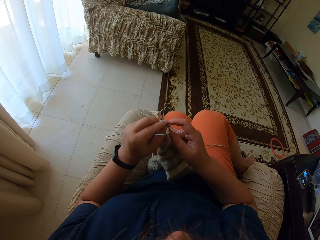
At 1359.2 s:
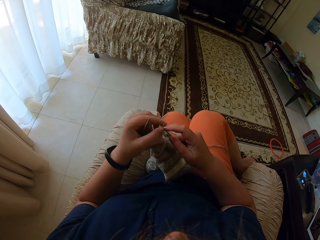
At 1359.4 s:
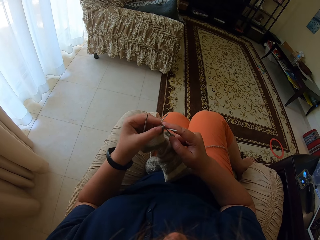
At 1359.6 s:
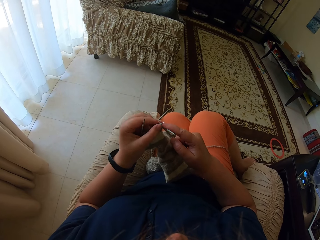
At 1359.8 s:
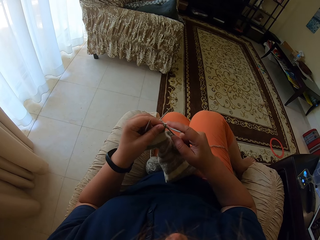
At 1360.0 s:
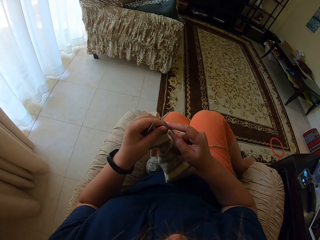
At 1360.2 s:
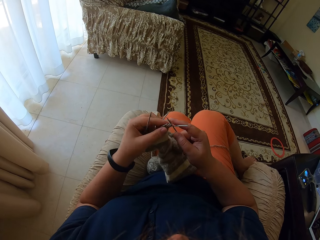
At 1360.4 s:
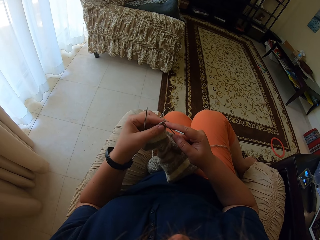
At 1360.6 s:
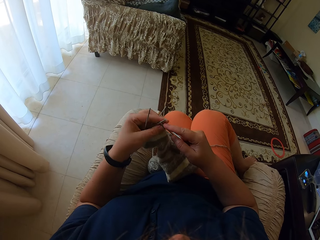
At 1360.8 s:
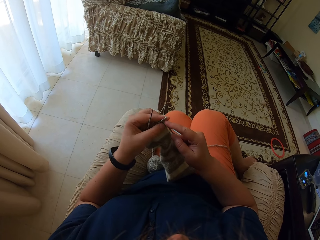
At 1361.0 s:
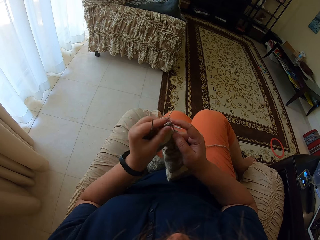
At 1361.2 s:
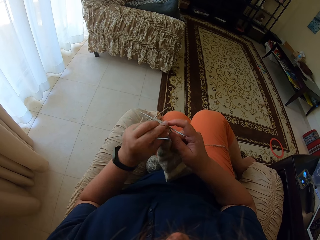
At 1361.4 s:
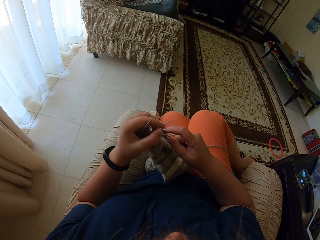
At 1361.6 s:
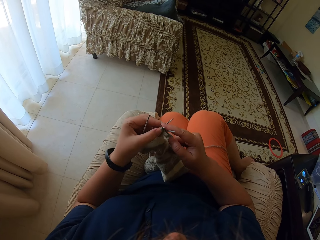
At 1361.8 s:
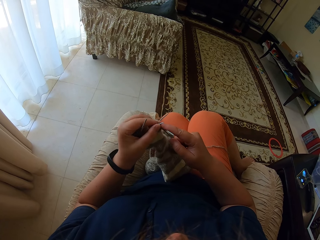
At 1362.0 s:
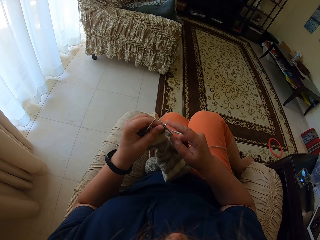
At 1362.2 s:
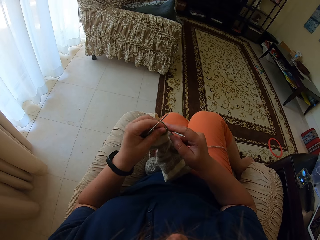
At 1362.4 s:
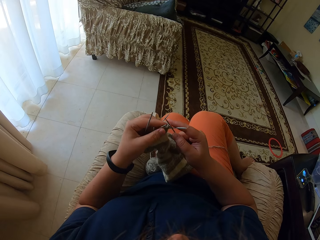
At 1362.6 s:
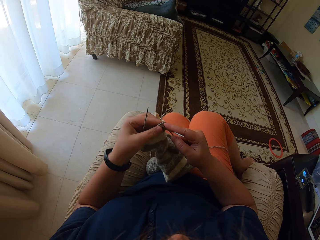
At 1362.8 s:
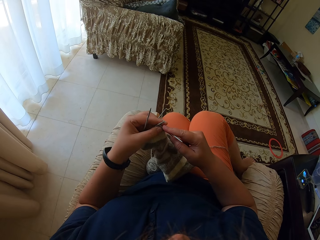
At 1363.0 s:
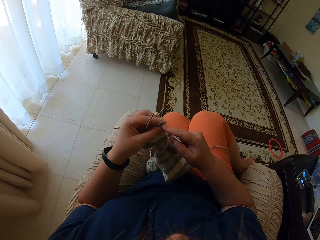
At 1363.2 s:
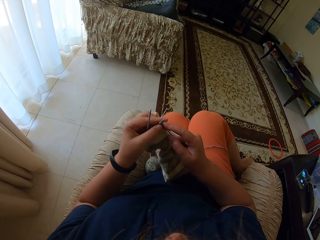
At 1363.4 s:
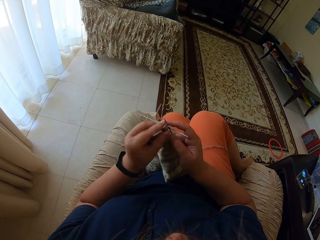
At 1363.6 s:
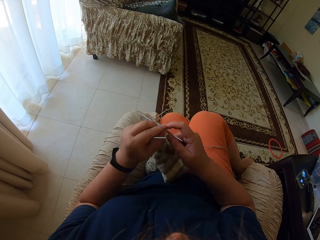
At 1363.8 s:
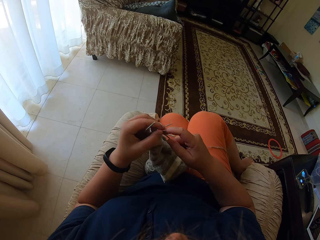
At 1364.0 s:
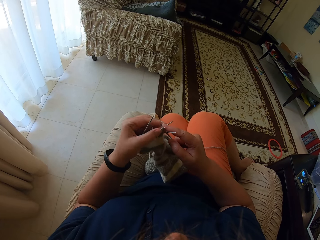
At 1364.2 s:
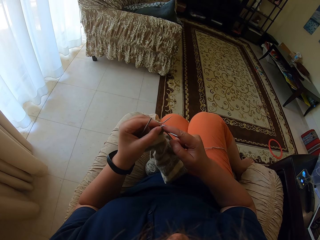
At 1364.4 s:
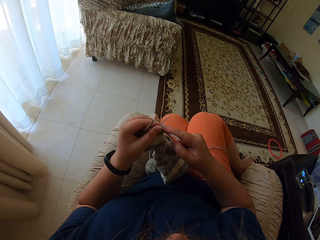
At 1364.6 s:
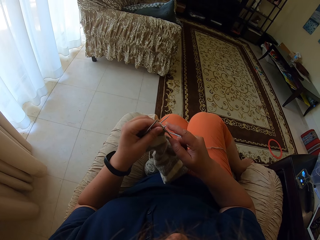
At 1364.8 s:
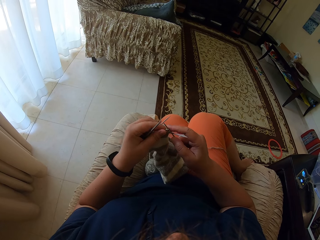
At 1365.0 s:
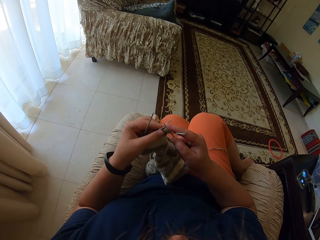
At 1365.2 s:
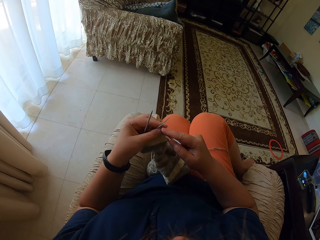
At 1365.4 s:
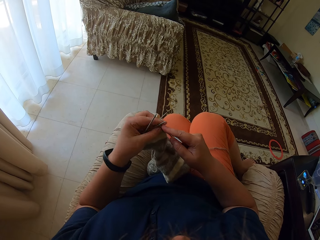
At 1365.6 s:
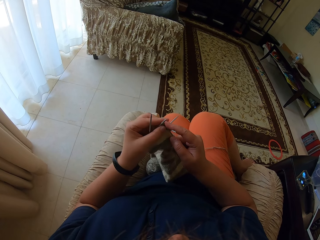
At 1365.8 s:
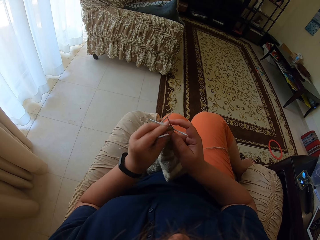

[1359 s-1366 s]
The camera wearer sews the cloth.

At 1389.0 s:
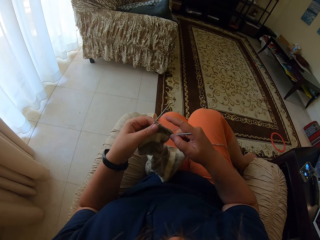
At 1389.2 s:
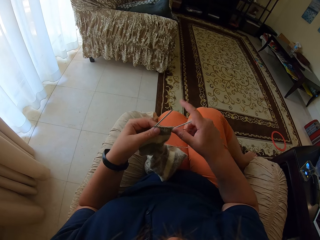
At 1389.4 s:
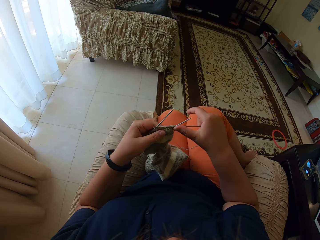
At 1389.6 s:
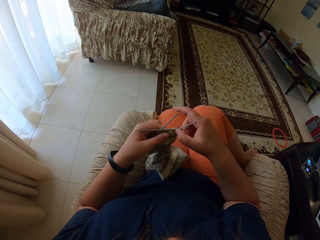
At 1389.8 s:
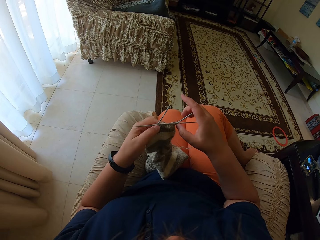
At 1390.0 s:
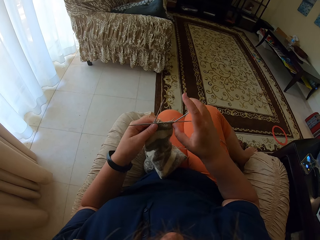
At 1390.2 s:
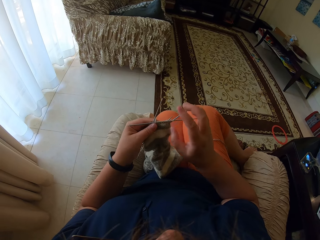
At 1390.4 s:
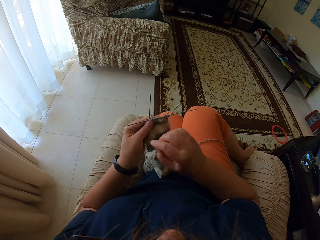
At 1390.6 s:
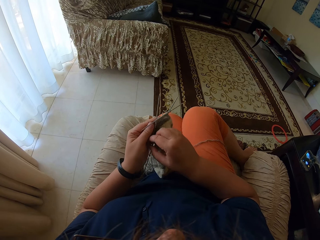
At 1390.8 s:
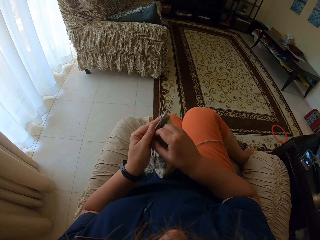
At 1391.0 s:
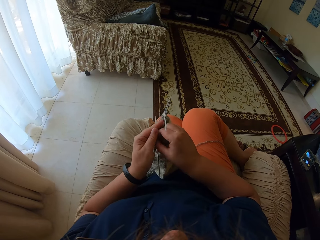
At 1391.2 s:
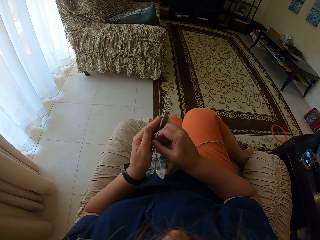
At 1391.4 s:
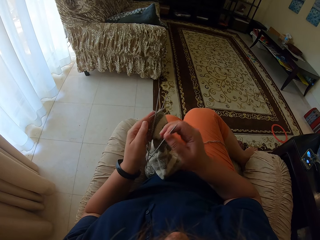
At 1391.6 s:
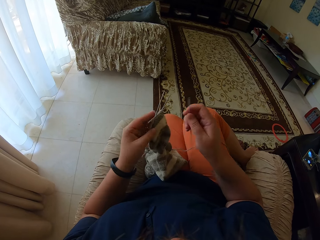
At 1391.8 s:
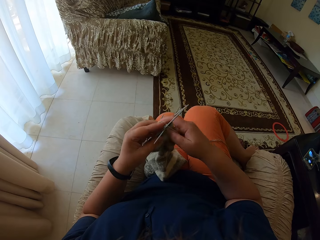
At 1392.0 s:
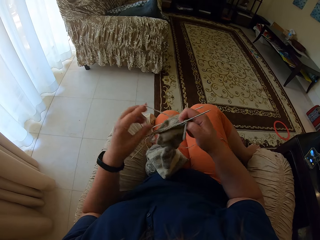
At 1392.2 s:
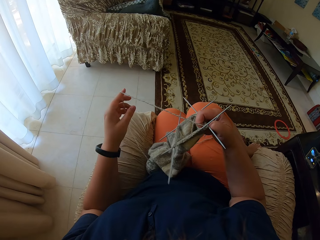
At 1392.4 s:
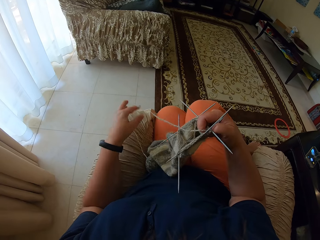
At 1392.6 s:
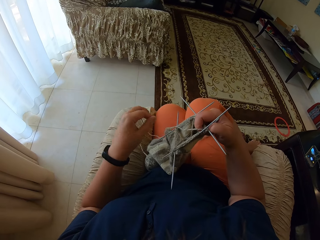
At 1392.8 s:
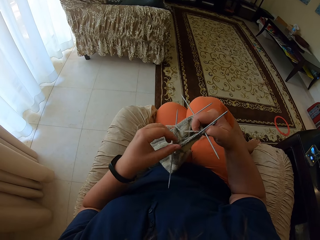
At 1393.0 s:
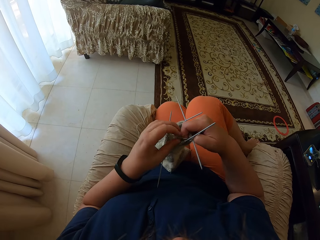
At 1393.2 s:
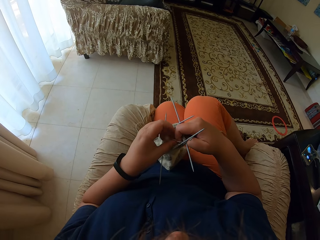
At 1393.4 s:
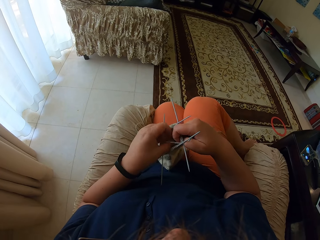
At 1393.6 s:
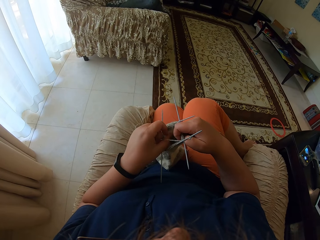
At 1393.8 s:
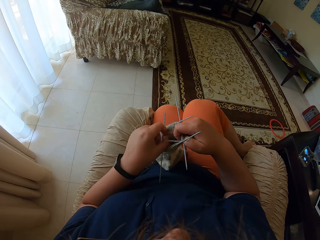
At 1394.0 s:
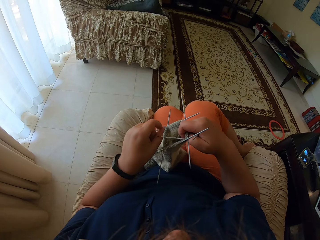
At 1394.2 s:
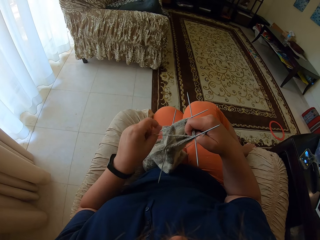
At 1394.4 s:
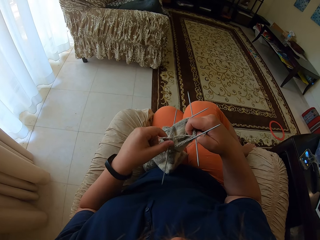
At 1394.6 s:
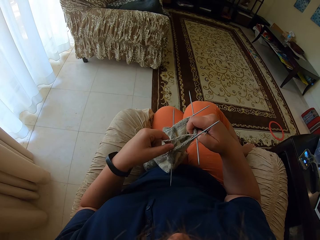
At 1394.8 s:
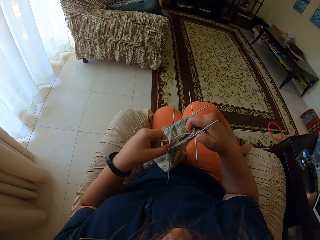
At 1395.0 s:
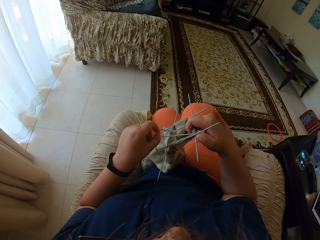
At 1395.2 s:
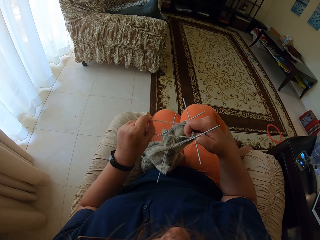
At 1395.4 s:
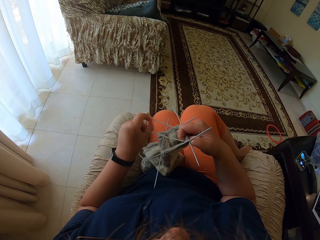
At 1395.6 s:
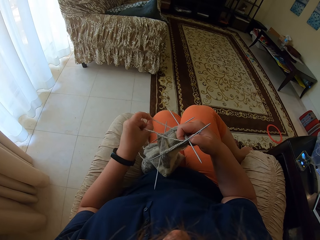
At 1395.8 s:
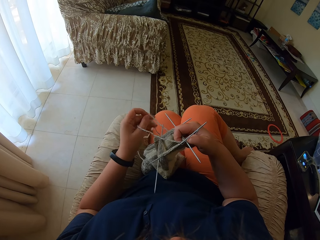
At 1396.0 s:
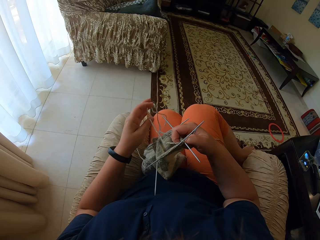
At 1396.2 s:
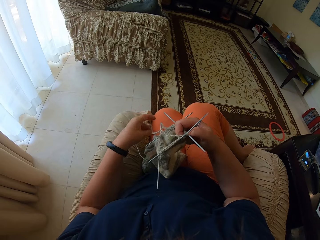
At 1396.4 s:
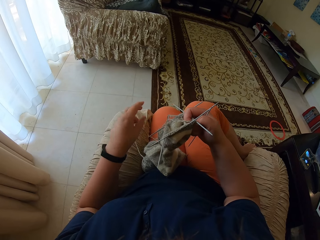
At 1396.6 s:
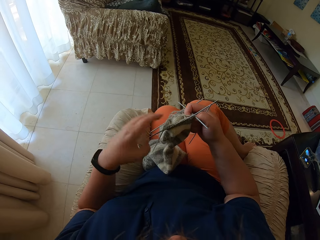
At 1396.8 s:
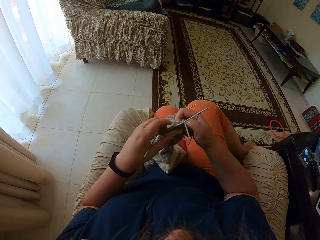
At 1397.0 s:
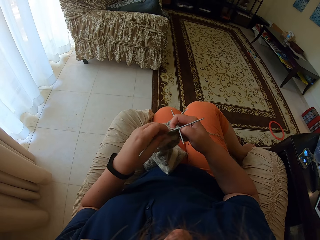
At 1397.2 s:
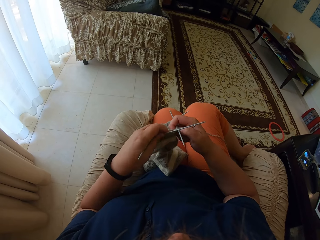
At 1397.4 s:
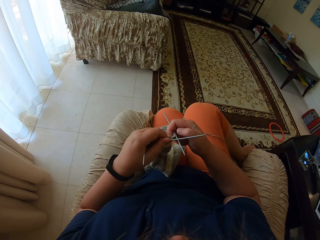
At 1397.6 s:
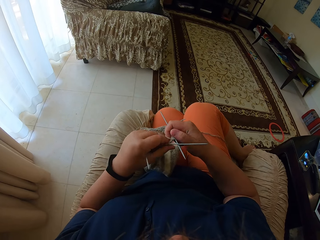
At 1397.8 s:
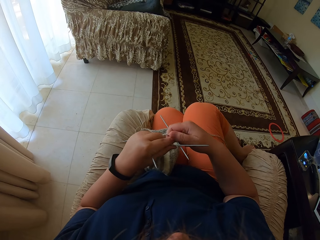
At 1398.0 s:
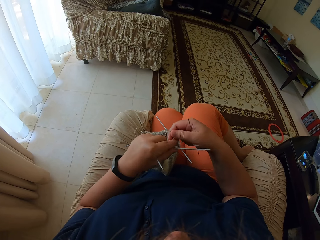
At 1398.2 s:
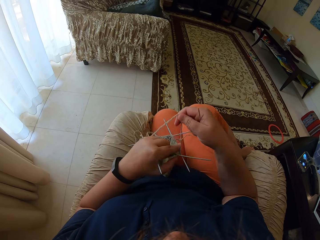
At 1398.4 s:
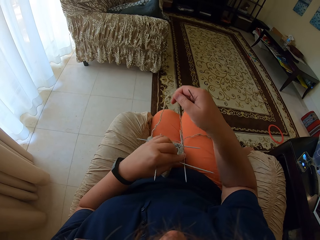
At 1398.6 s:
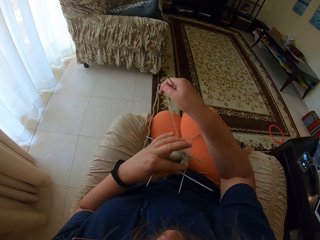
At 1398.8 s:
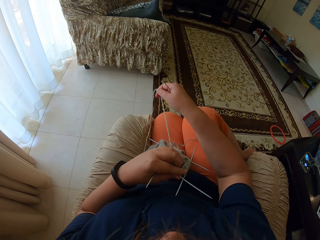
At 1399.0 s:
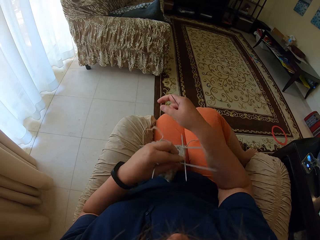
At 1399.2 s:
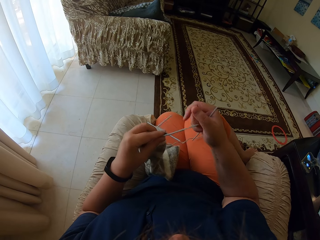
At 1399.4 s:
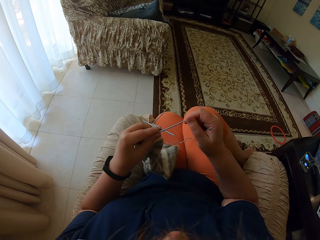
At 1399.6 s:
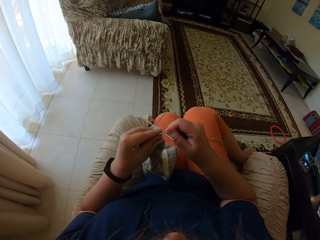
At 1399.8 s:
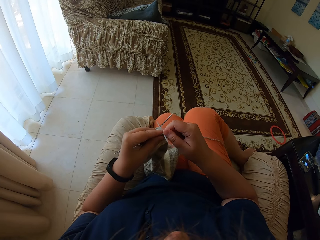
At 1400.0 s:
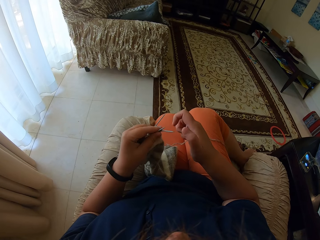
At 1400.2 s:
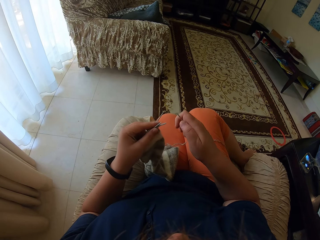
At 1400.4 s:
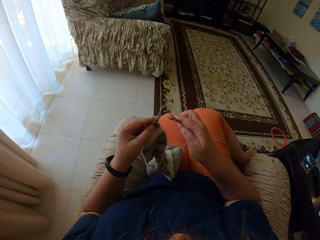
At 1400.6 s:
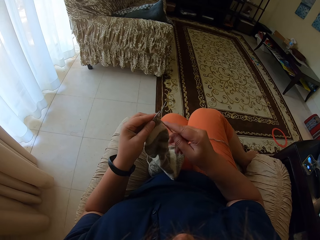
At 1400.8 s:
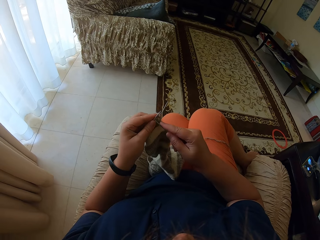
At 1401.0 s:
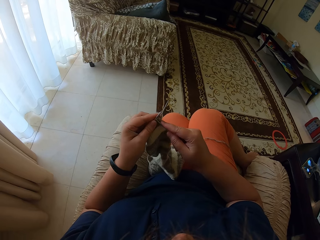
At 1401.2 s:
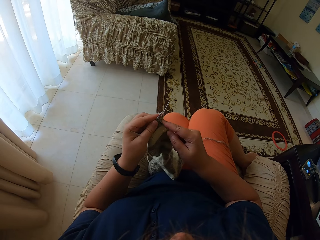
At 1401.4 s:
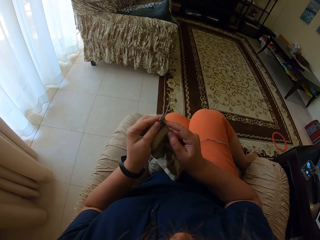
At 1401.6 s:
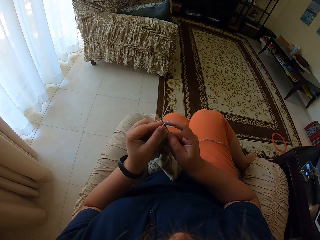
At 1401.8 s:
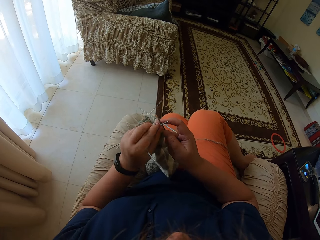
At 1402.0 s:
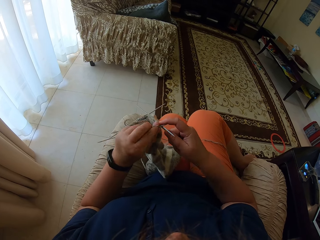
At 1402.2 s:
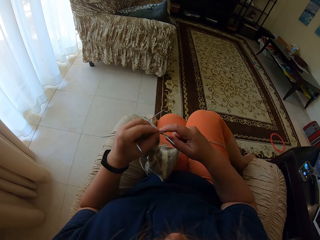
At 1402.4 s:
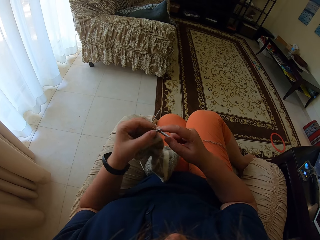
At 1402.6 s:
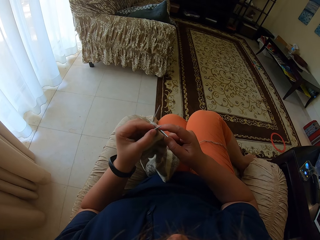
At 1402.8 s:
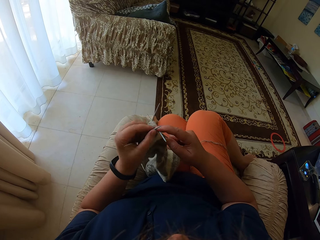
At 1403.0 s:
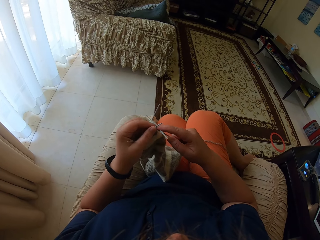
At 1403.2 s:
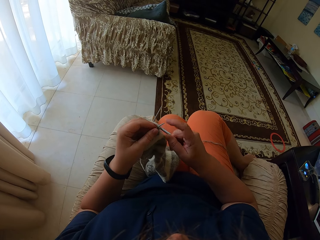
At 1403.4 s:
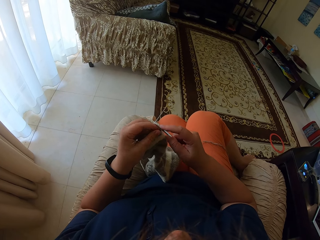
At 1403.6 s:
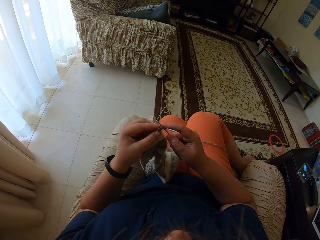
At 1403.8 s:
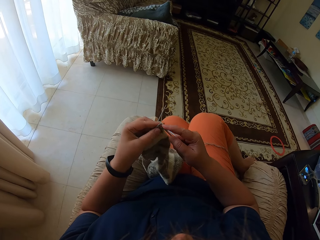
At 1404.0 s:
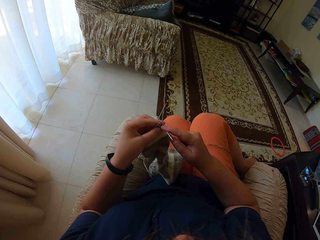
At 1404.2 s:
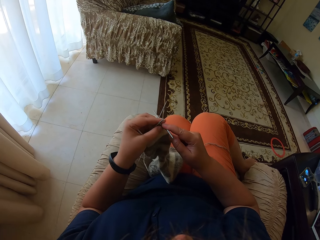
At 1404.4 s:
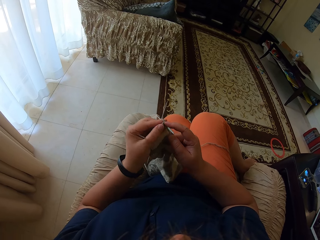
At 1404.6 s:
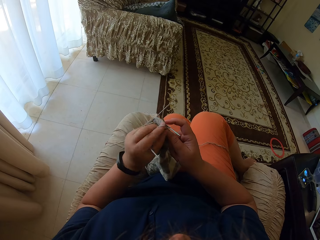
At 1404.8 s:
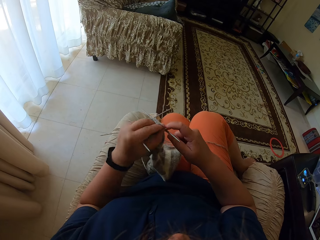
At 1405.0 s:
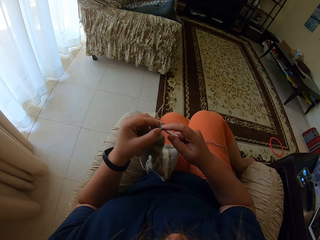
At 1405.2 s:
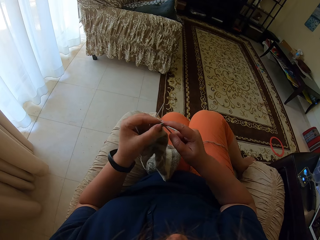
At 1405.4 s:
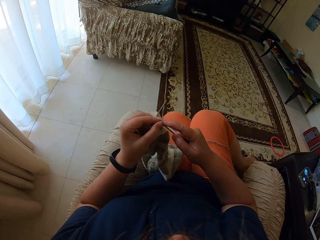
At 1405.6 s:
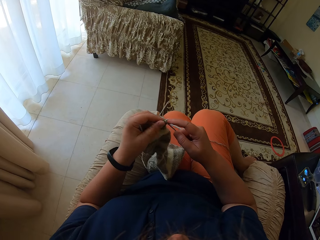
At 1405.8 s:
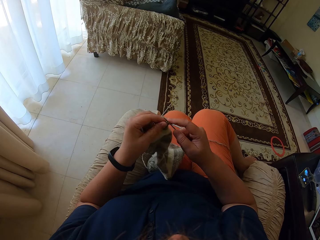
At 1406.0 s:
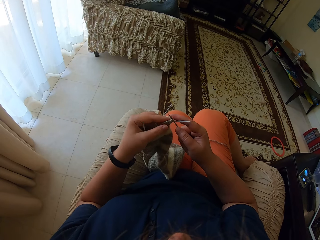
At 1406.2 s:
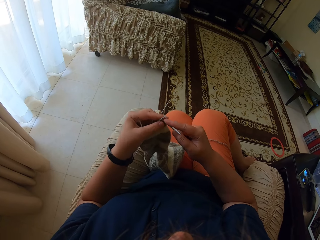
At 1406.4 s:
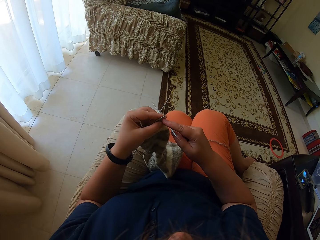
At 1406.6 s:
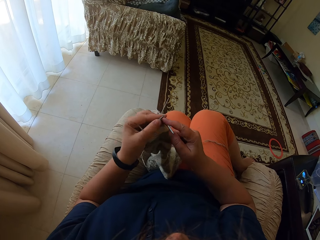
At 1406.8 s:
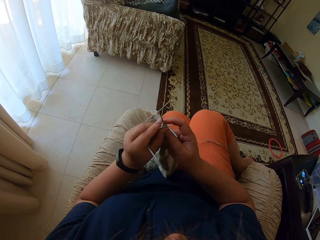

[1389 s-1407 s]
The camera wearer takes a straight needle from the left hand. They unroll yarn from the hand. They straighten the thread. They straighten the yarn. They knit a fabric with straight needles.
